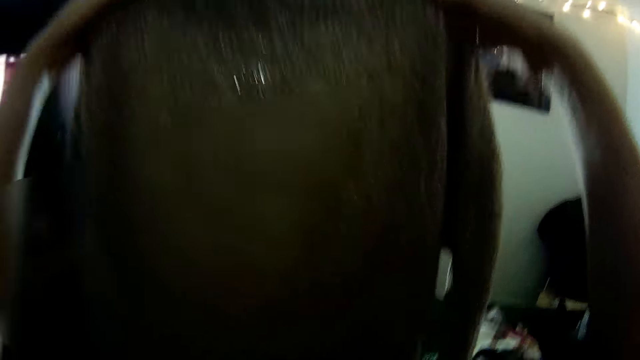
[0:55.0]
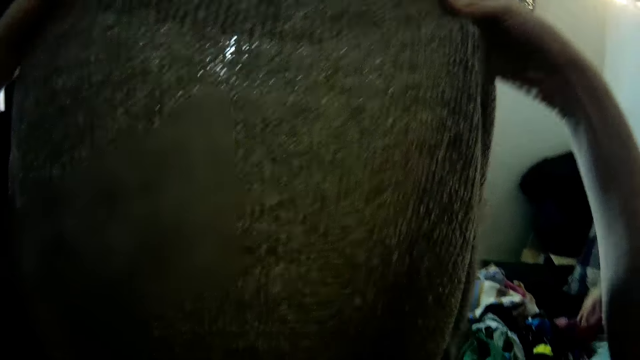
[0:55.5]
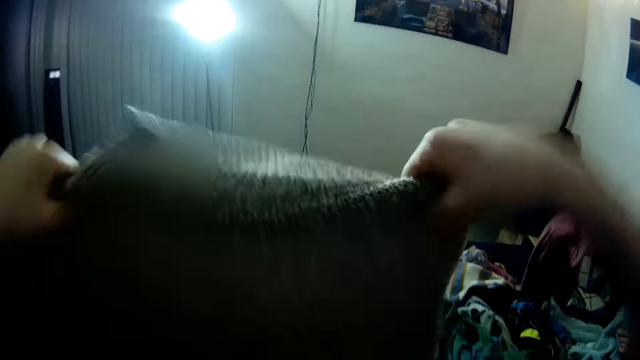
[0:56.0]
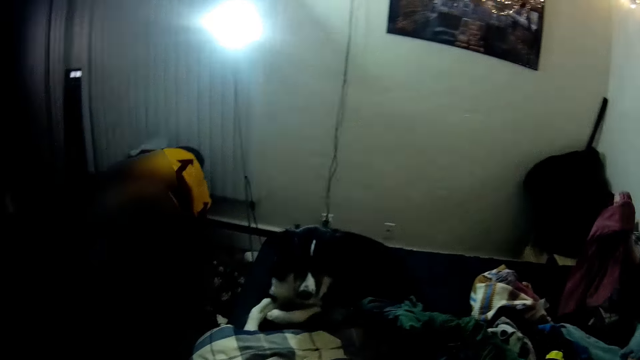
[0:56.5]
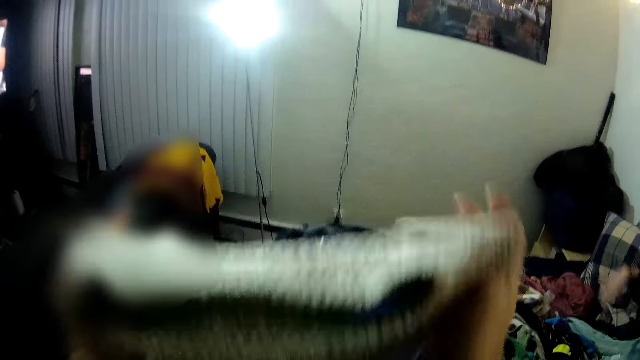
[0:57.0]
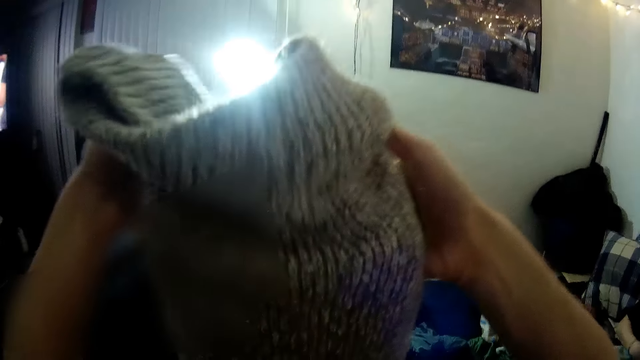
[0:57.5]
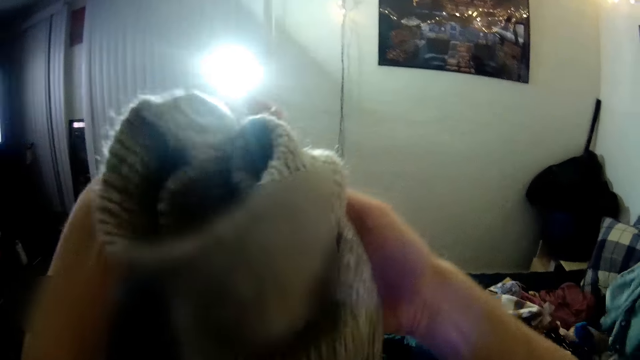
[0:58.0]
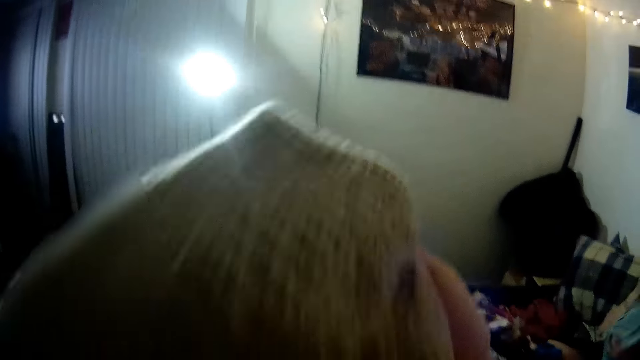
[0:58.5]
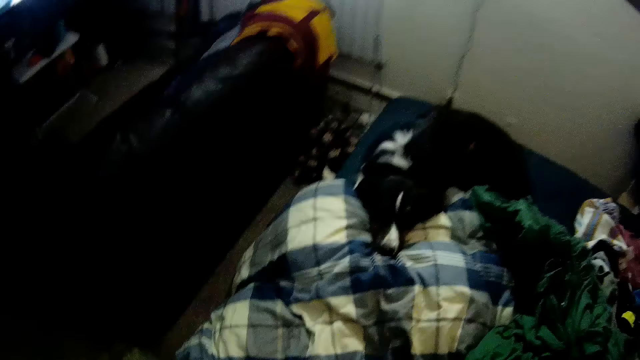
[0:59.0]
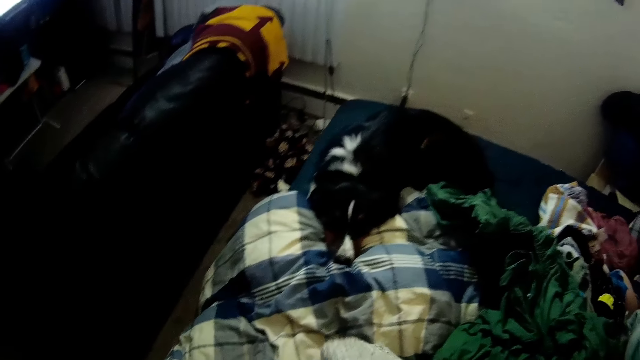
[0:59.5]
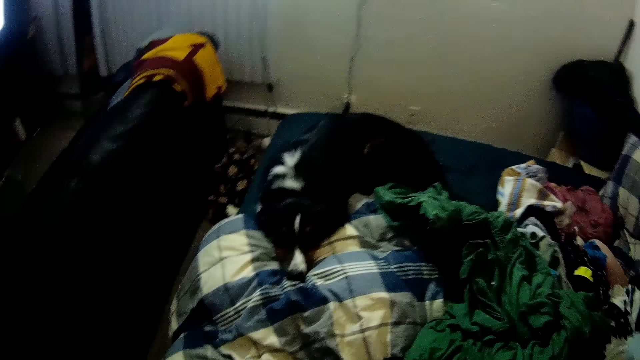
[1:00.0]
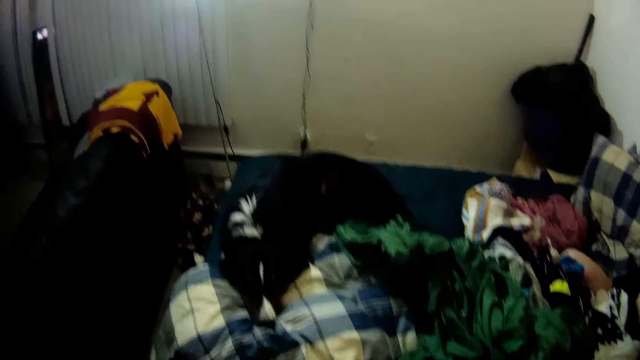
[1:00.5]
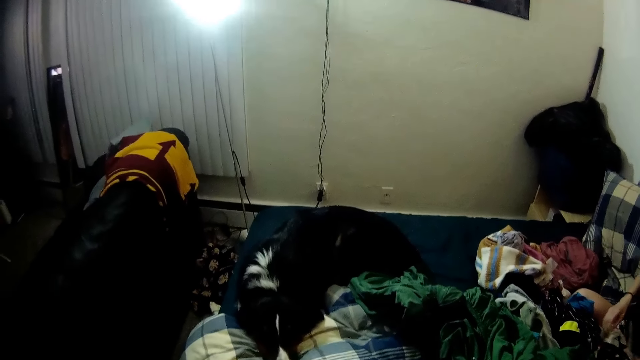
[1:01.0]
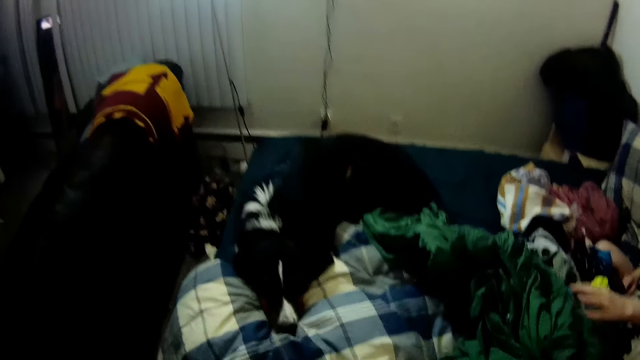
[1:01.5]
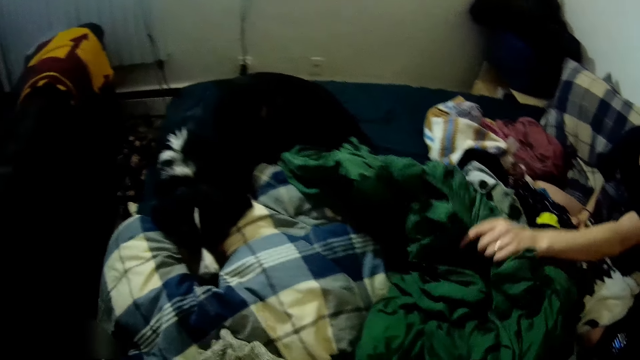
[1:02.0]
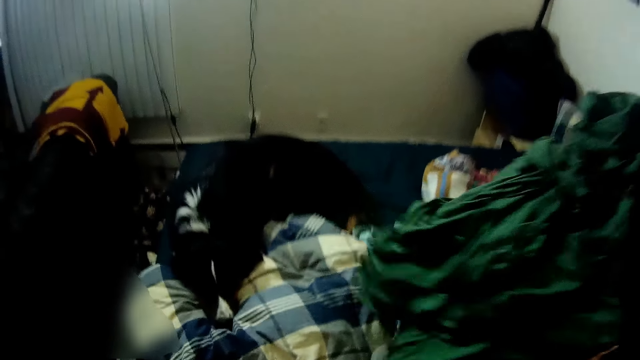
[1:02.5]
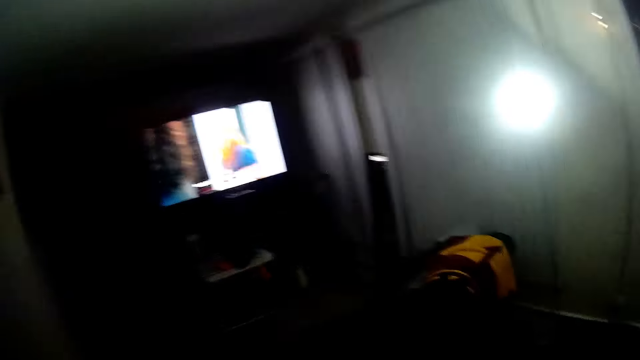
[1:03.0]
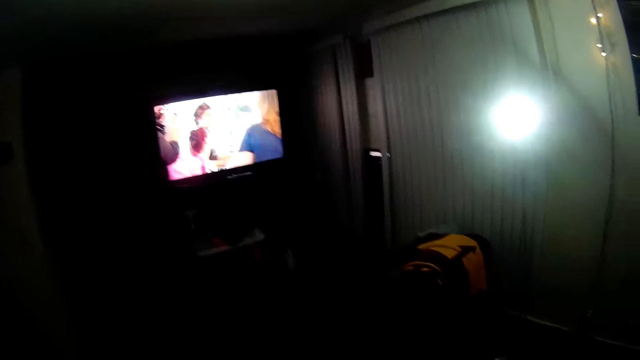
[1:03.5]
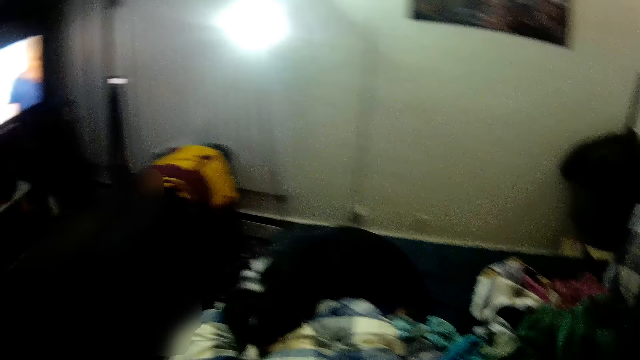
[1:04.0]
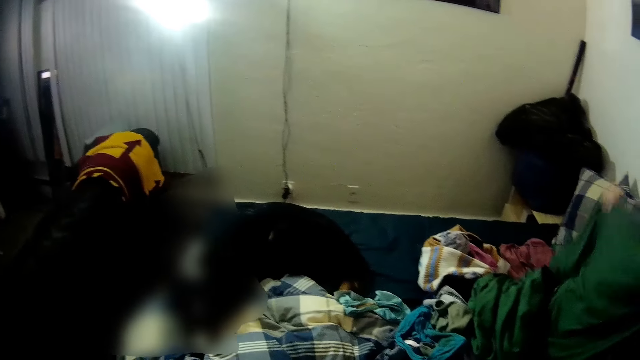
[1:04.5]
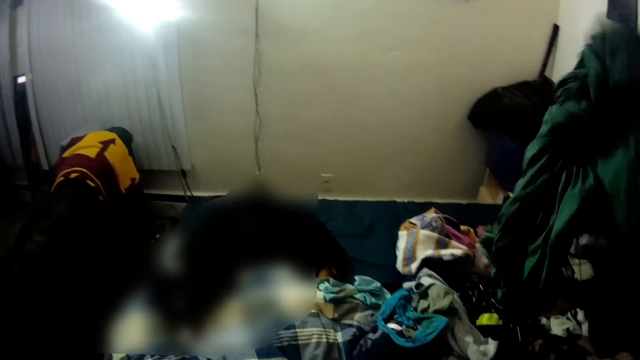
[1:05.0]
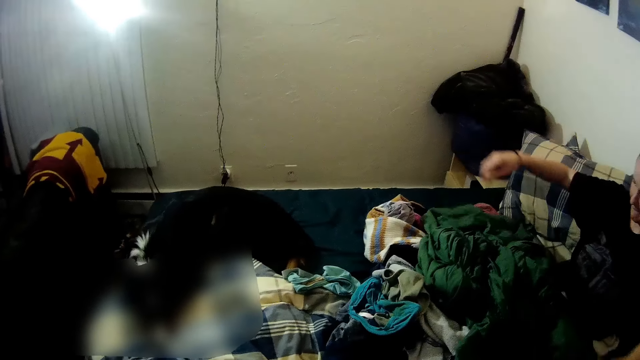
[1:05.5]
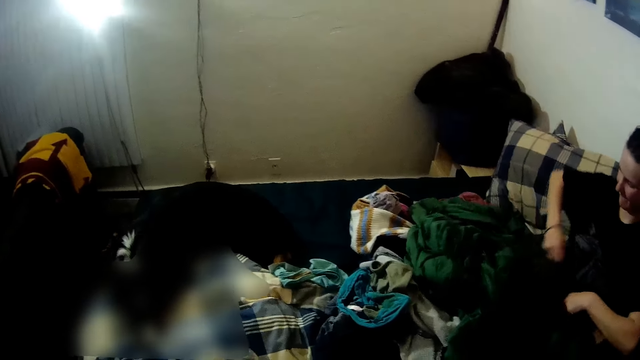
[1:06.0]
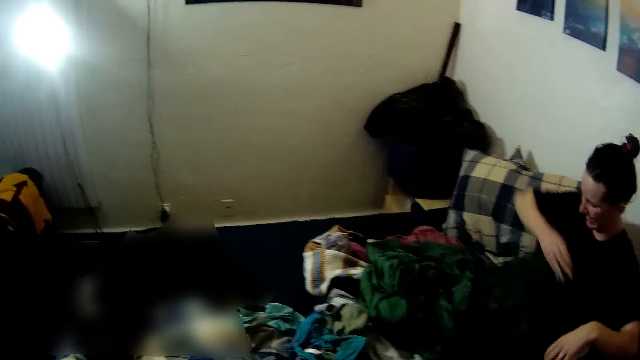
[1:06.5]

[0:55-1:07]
The camera wearer folds the sweater. A lady picks up a cloth. The lady picks up a bedsheet. The camera wearer looks at the television. The lady holds the bedsheet.

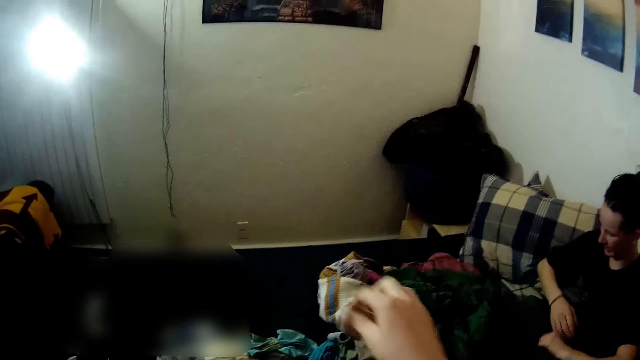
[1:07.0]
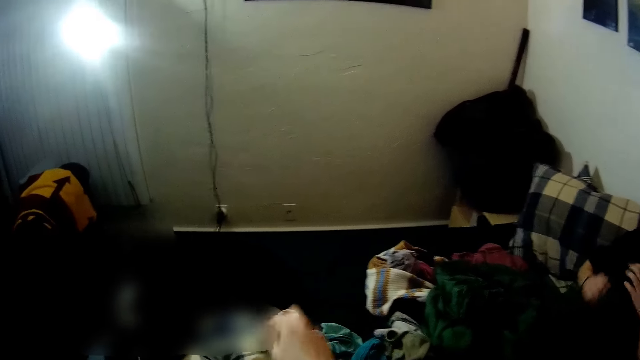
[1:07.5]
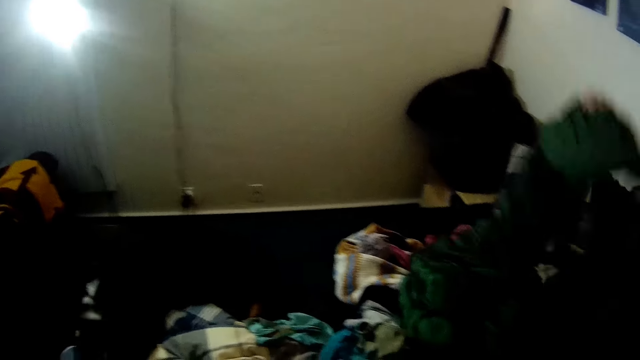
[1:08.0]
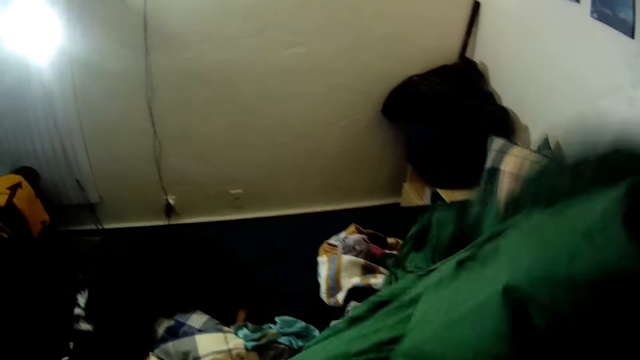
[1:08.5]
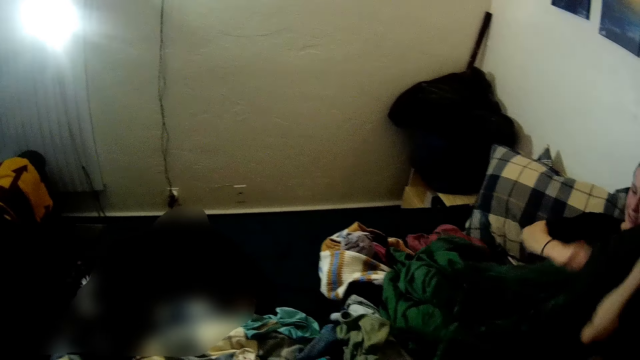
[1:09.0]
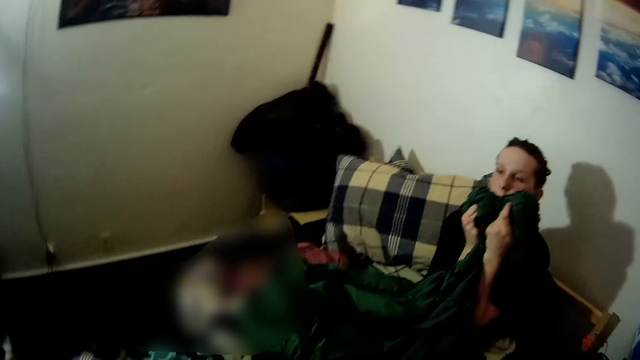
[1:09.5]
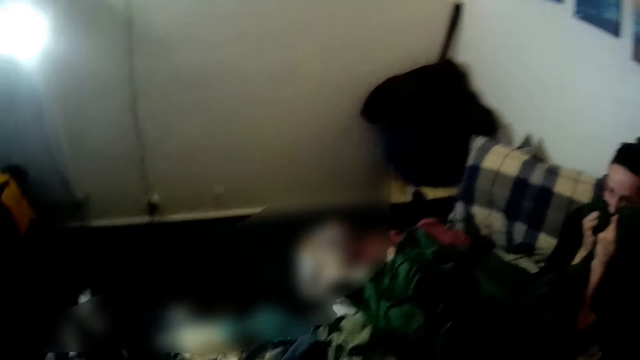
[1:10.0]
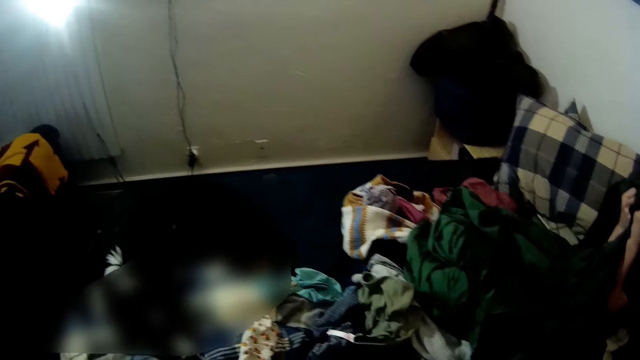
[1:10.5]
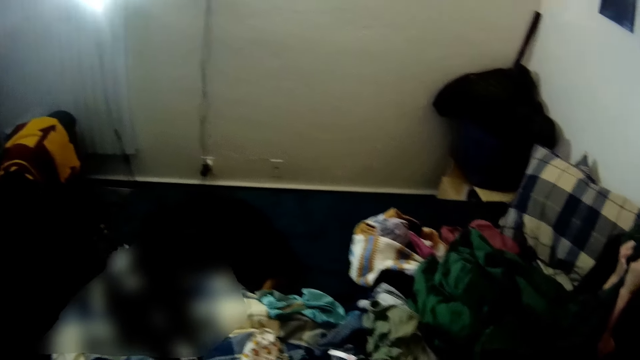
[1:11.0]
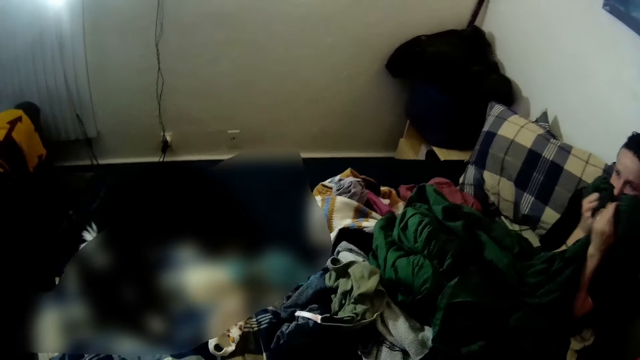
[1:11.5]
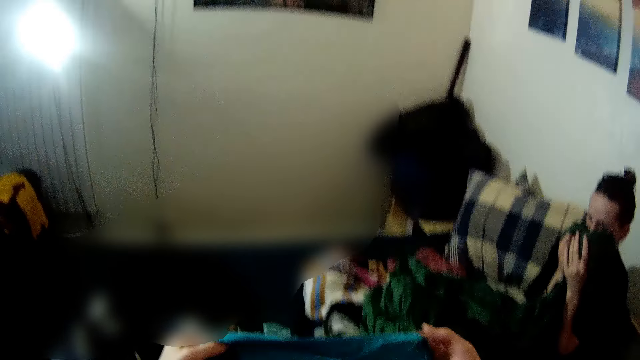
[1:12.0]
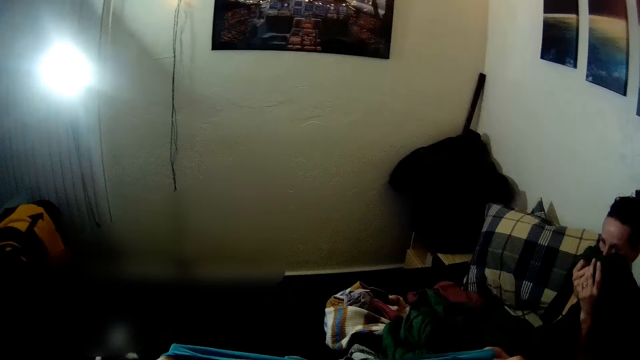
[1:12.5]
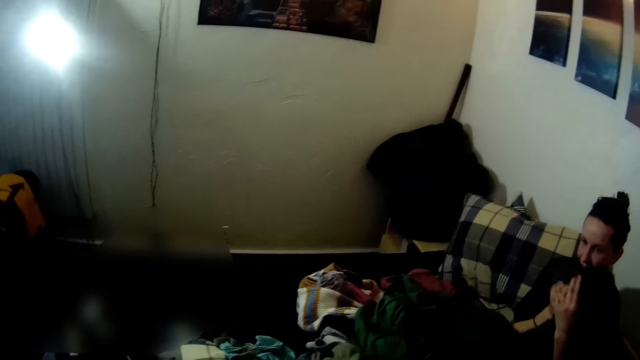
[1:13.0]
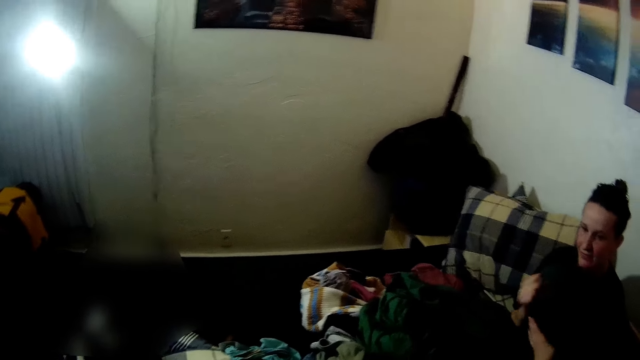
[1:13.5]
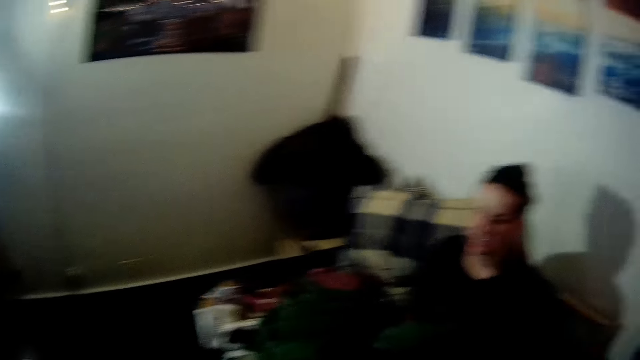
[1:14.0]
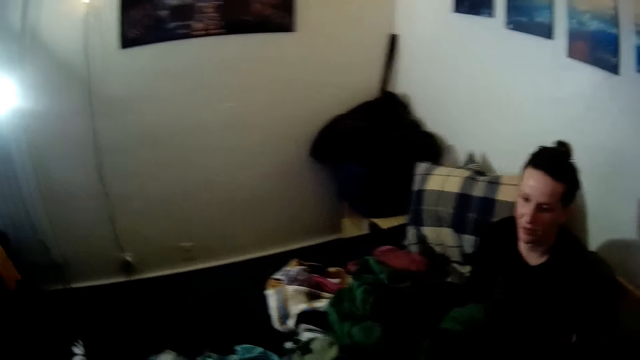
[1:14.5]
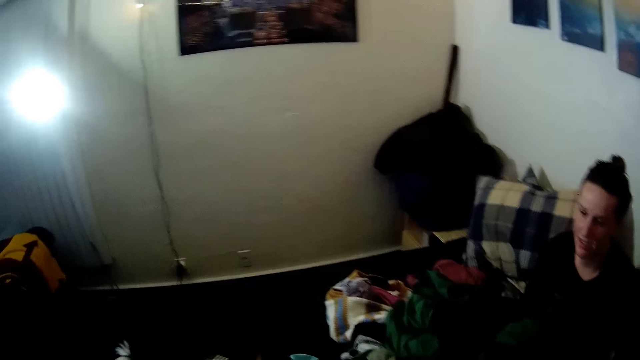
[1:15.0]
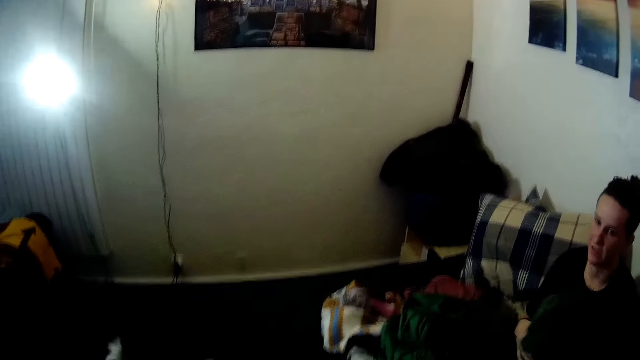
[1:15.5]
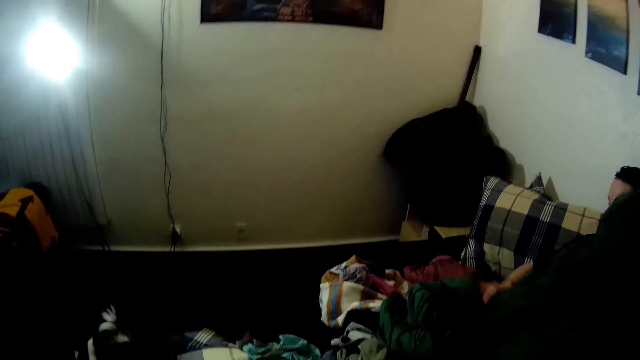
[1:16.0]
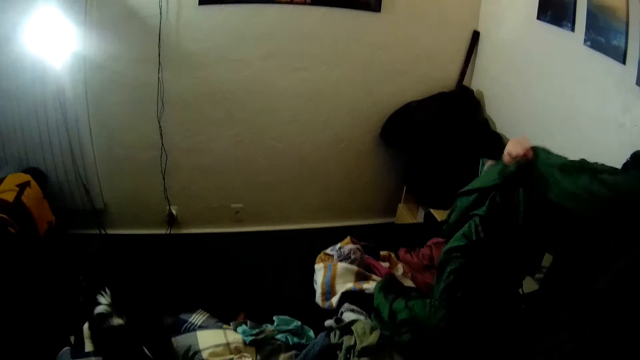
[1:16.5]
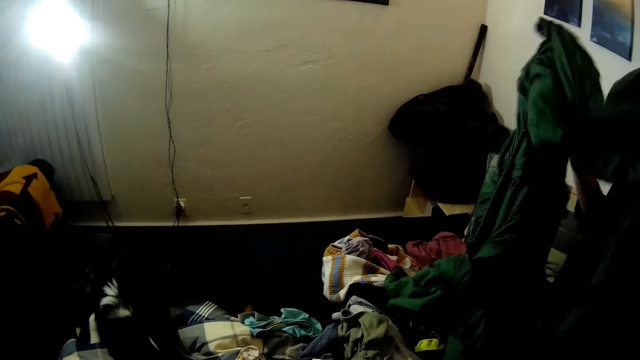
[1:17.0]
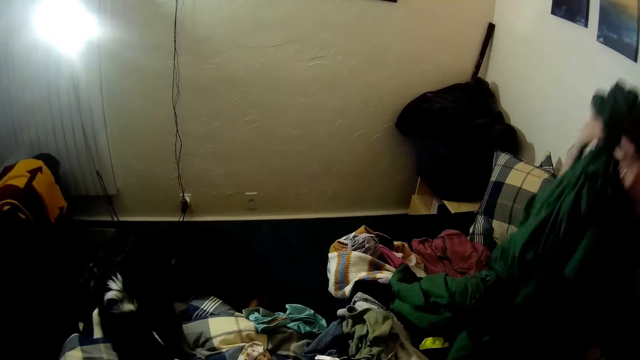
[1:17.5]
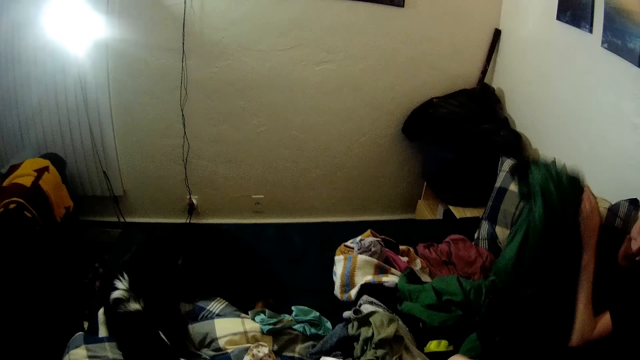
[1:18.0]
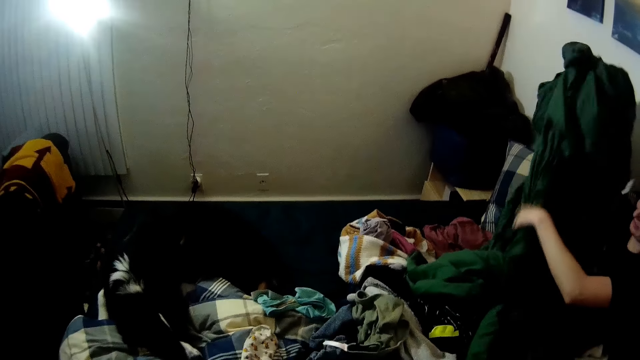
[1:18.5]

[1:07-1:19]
The camera wearer folds the cloth. They put the socks on the bed. A lady stretches the bedsheet. The lady puts the bedsheet on her face. The lady picks up the bedsheet. The lady stretches the bedsheet.
